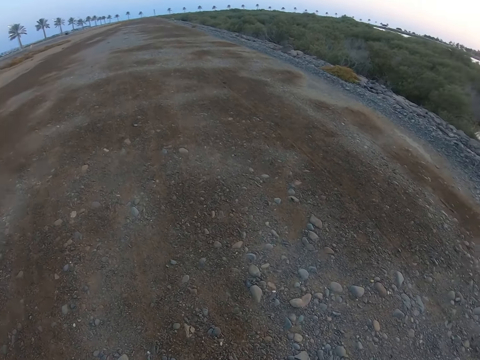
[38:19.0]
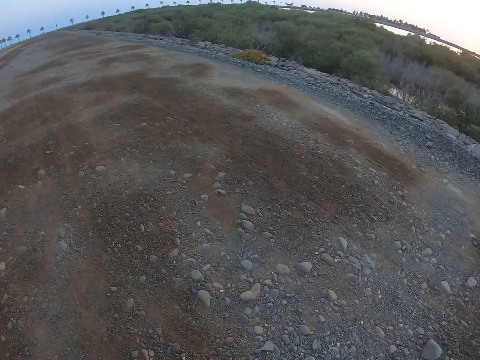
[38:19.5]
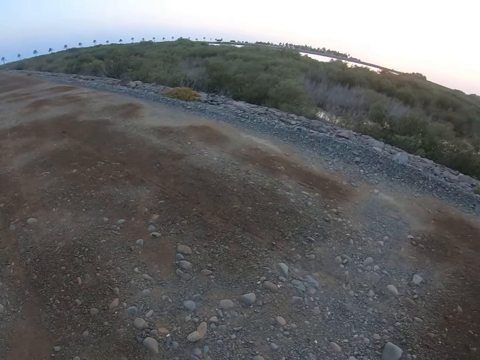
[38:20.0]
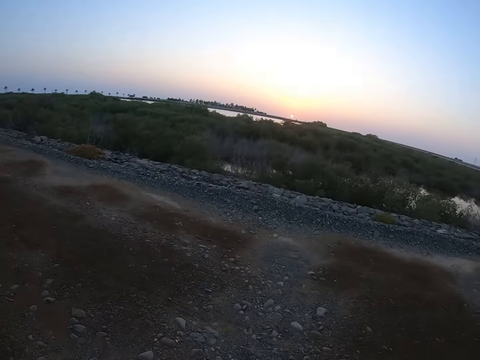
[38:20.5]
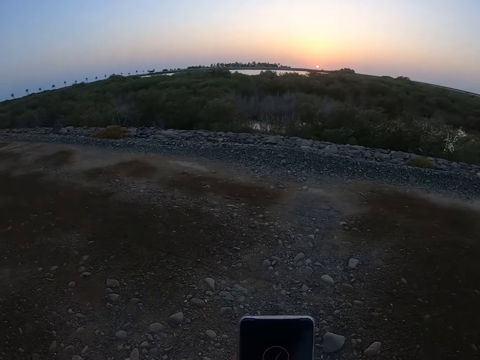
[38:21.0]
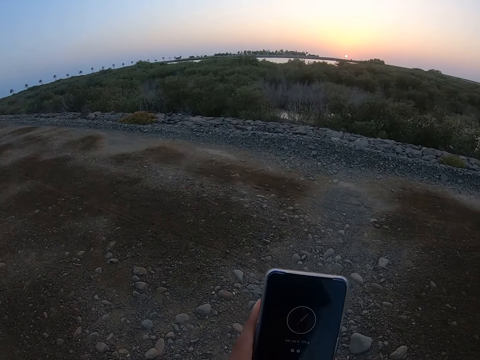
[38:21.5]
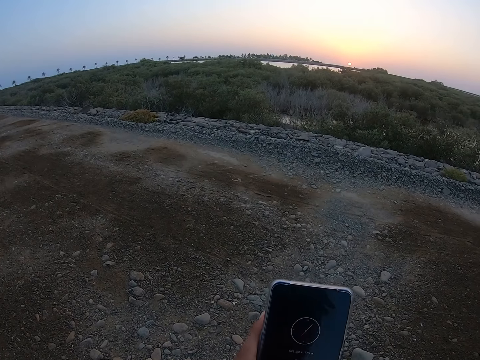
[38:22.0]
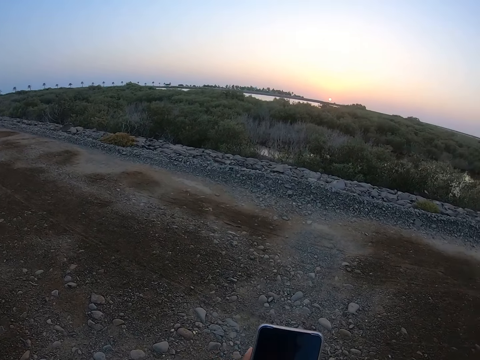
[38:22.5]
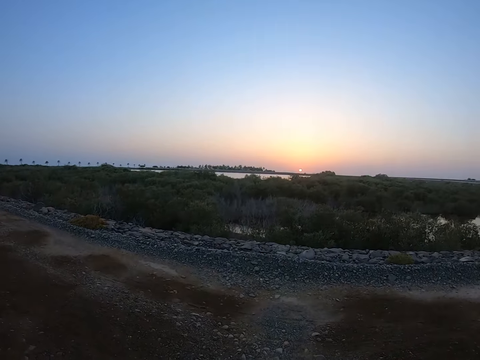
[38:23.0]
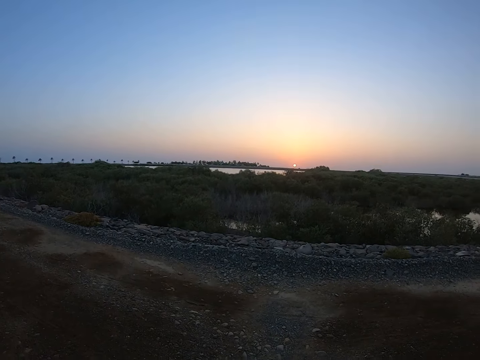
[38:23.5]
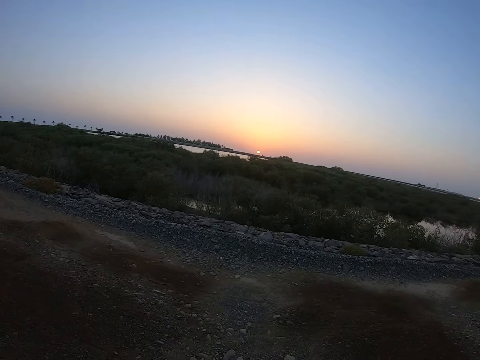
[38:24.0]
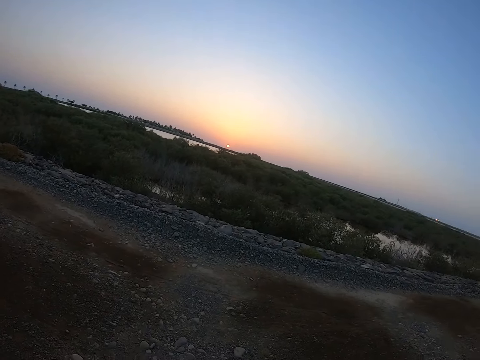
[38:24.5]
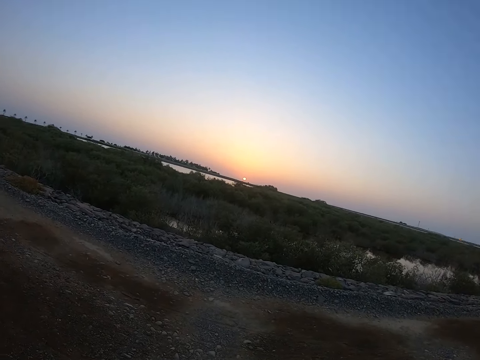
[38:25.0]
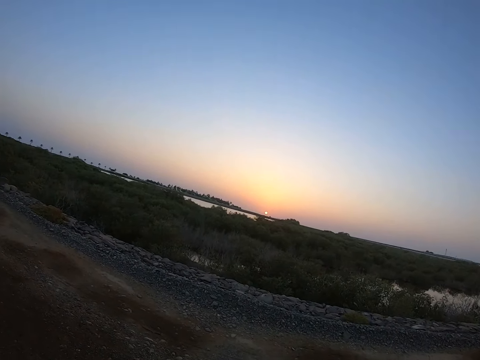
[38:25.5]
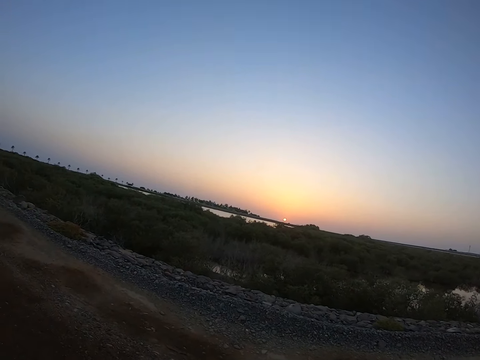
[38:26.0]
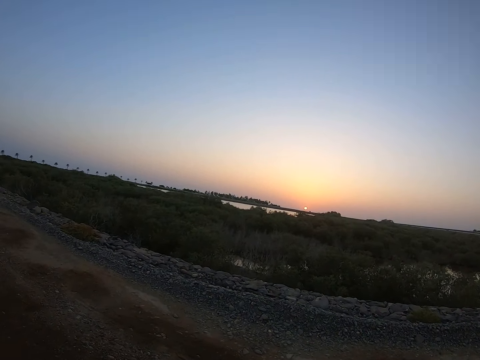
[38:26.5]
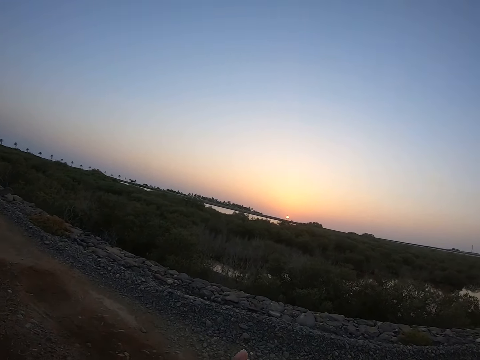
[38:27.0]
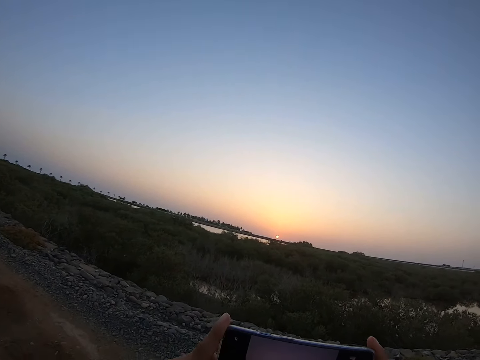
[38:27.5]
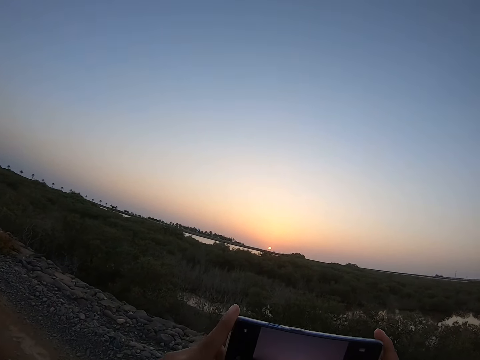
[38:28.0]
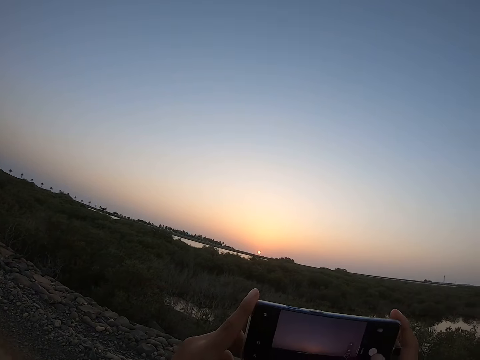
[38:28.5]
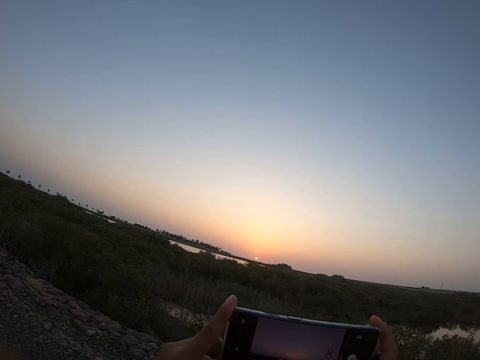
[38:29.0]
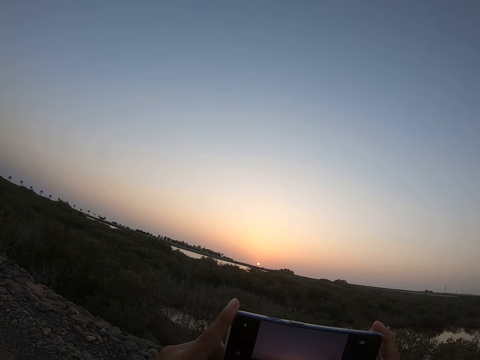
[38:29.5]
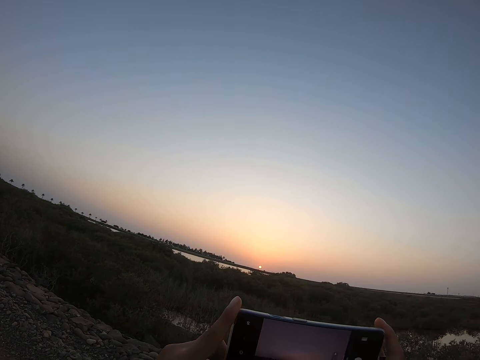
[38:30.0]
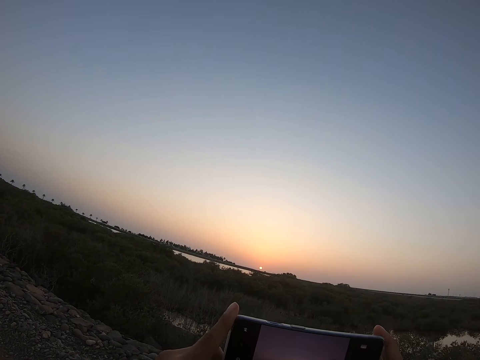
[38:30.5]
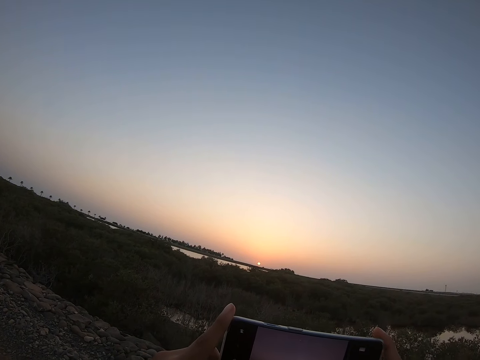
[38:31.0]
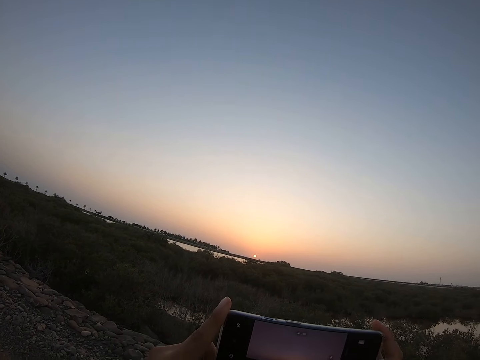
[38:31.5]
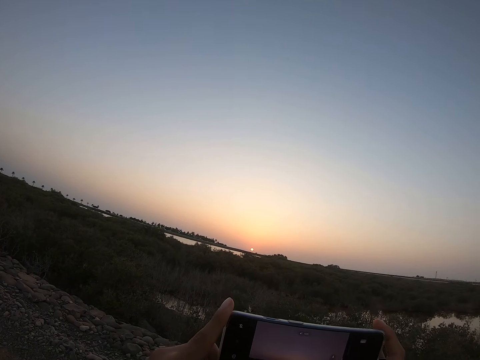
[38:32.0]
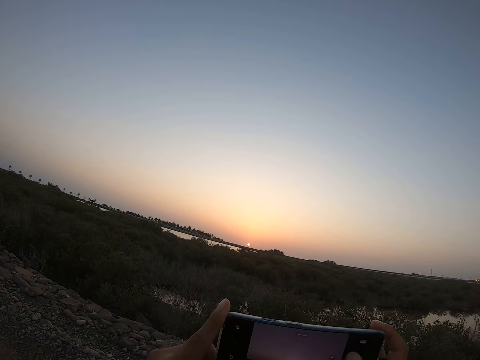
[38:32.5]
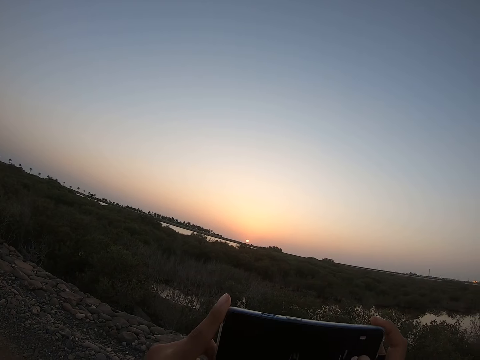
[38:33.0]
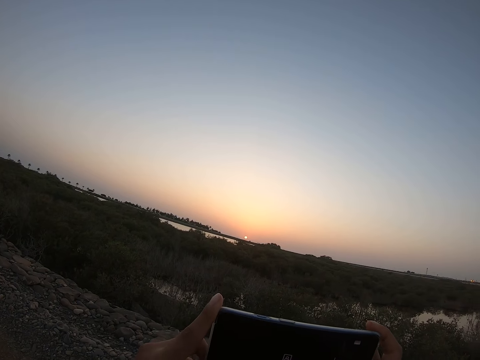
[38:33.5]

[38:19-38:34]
The camera wearer takes a picture. They lift the phone up. They put the phone down. They lift the phone up. They take the photo with the phone.

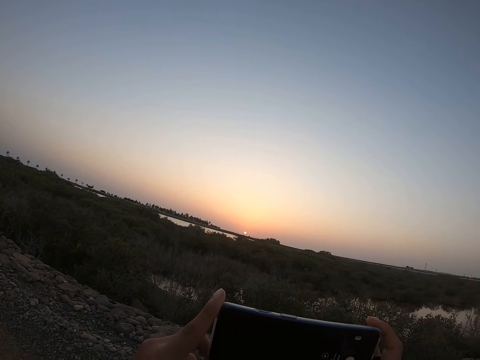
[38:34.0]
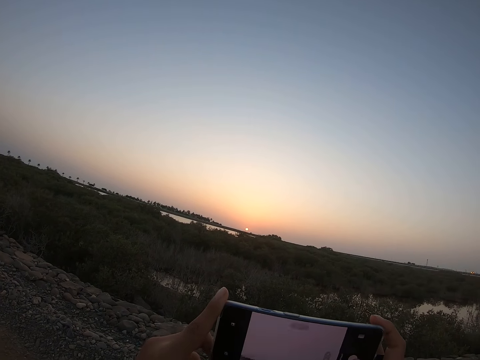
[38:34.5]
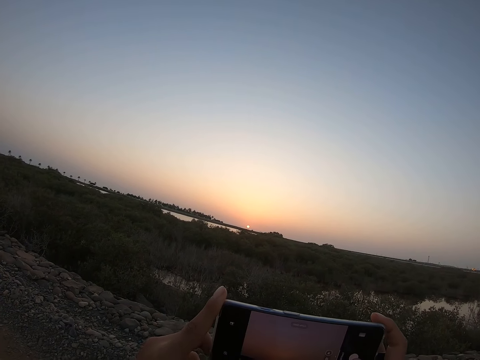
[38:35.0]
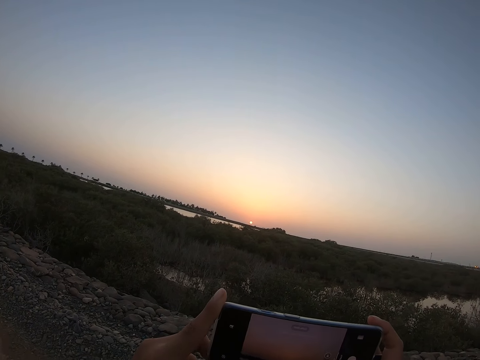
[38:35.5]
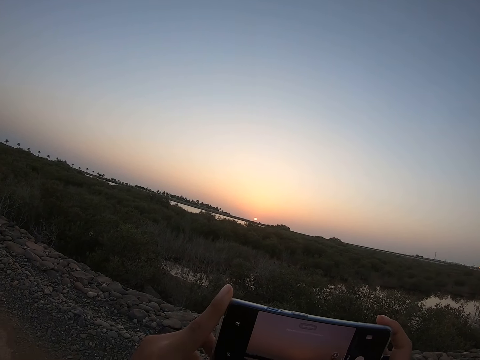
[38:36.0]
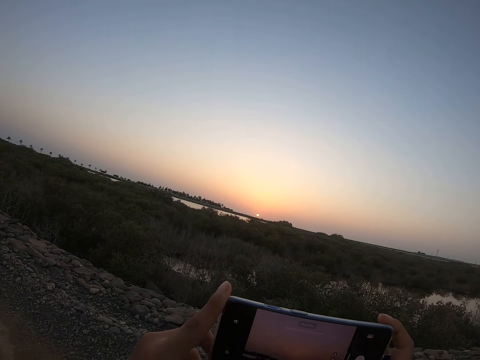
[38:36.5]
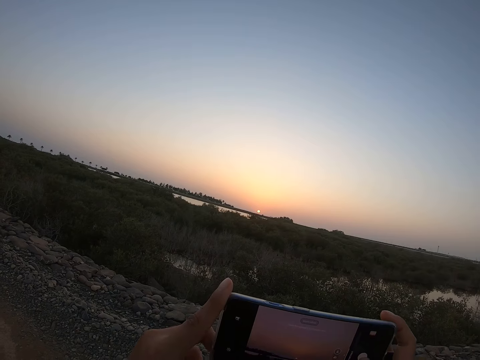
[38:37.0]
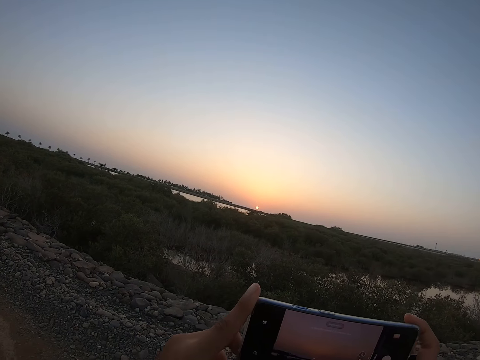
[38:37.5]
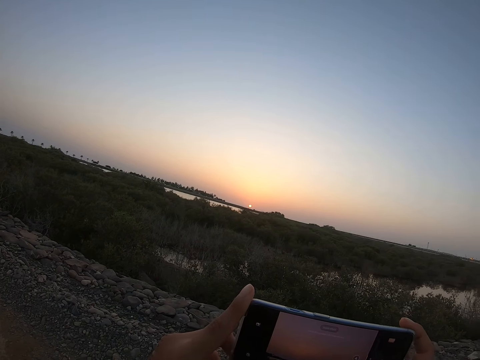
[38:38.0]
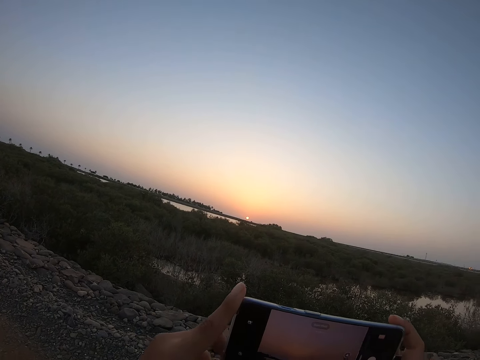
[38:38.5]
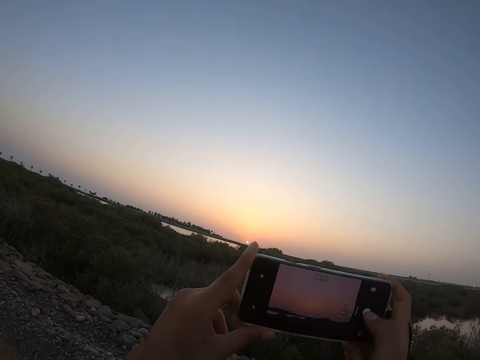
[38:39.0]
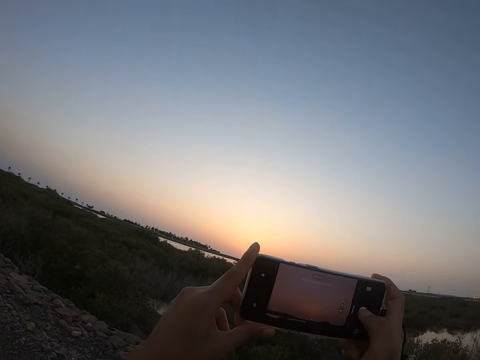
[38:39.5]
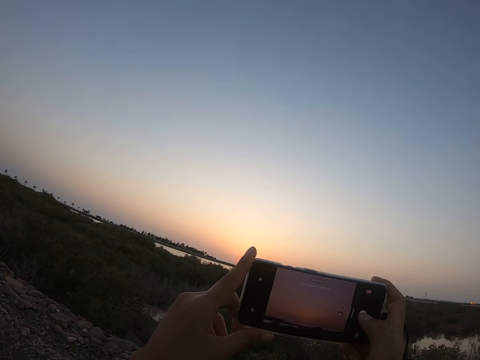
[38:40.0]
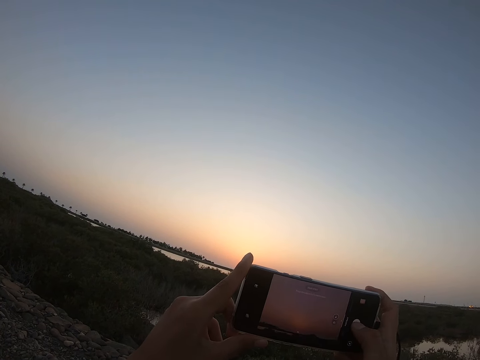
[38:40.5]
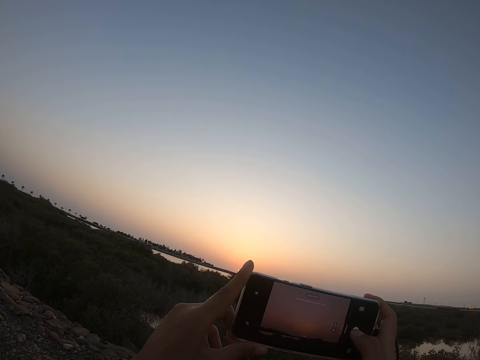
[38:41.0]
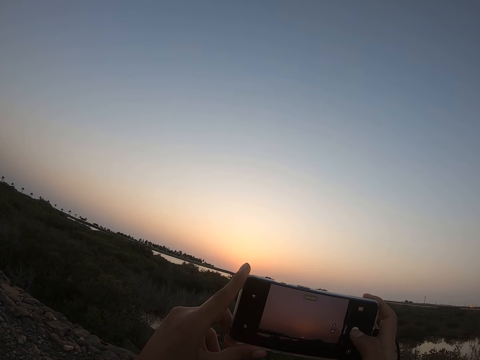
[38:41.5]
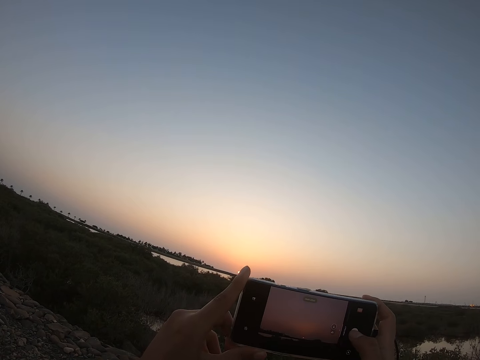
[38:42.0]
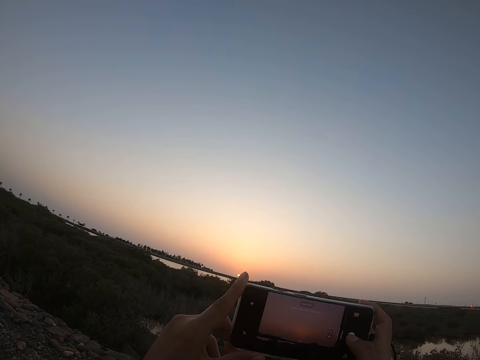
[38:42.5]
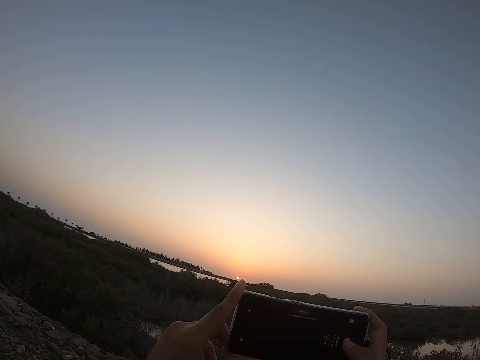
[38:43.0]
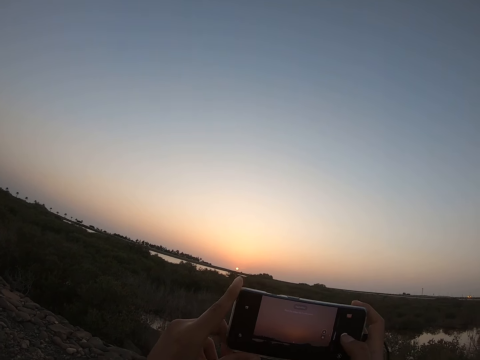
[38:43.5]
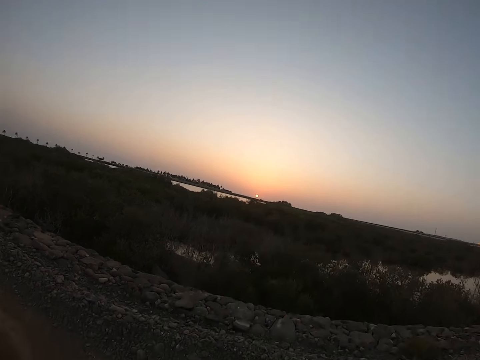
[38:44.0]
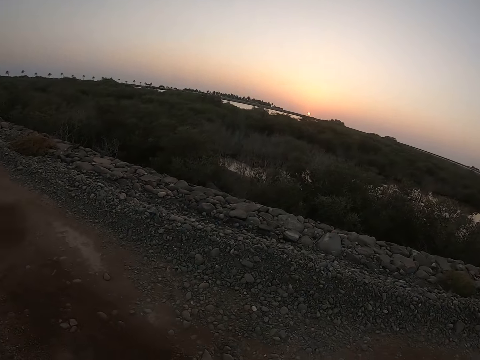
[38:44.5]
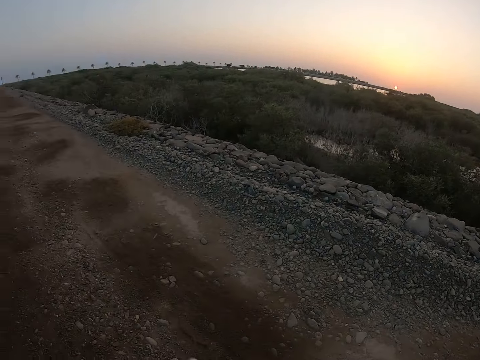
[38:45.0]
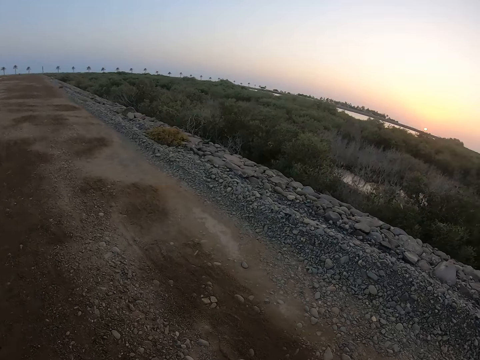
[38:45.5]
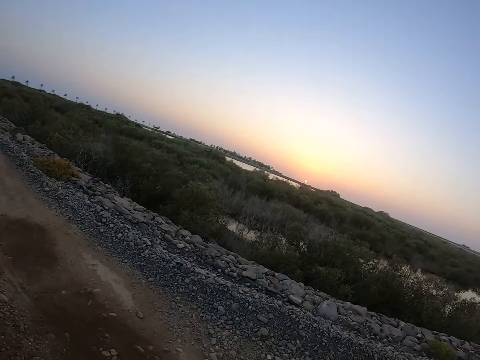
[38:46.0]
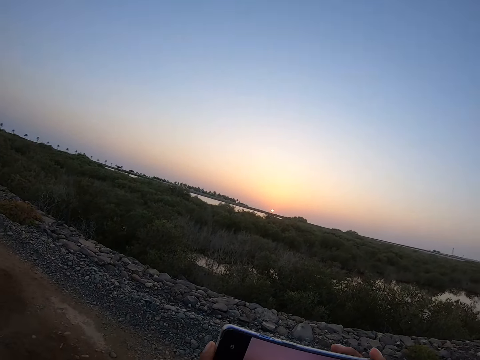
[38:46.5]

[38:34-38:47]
The camera wearer puts the phone down. They walk on the road.
